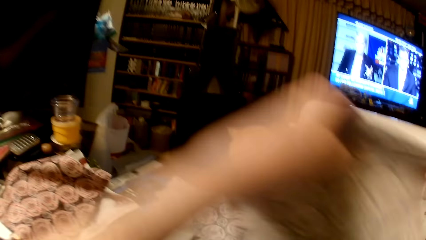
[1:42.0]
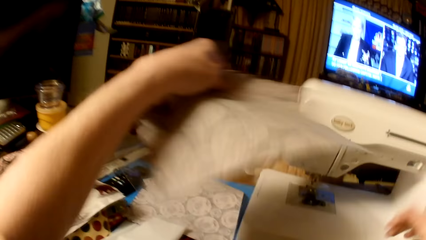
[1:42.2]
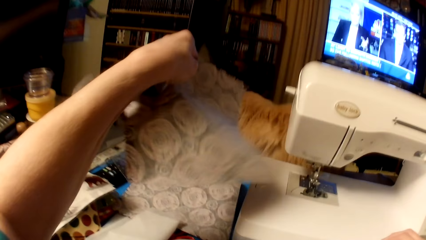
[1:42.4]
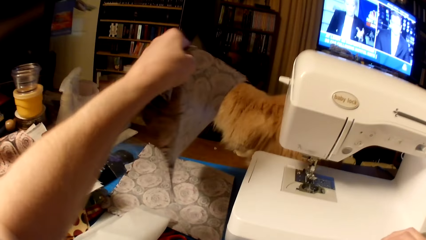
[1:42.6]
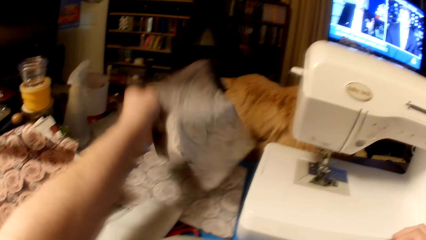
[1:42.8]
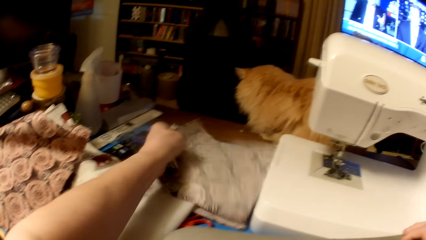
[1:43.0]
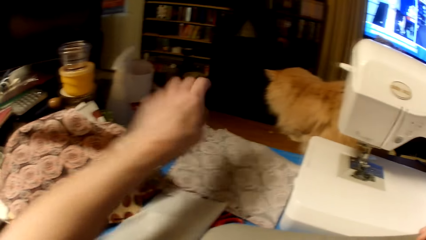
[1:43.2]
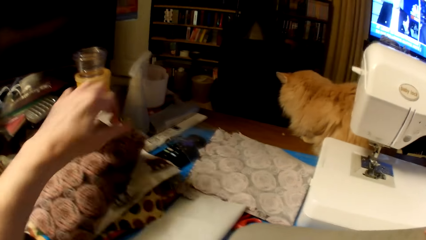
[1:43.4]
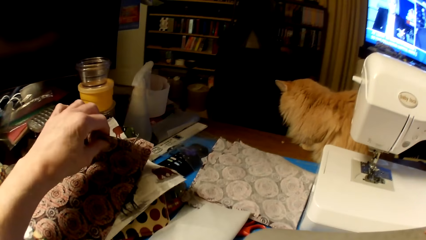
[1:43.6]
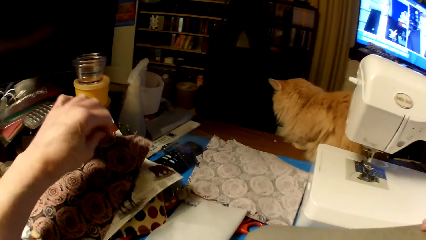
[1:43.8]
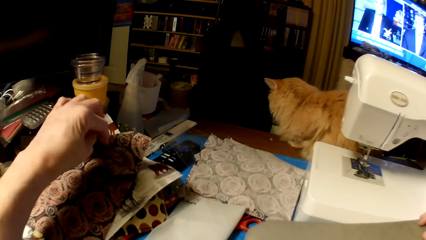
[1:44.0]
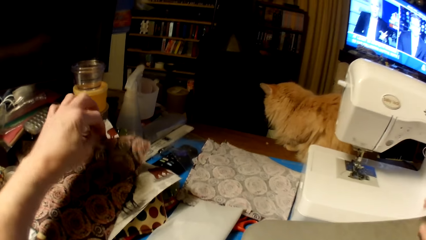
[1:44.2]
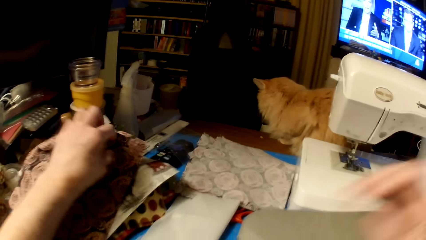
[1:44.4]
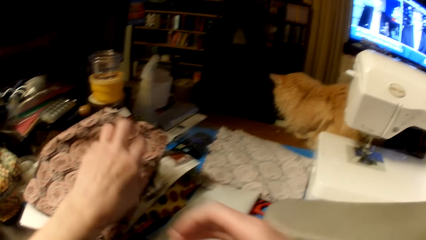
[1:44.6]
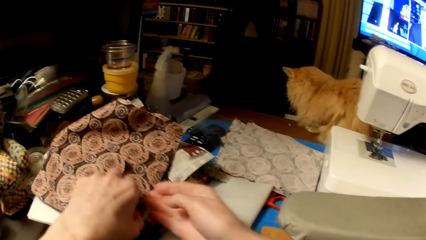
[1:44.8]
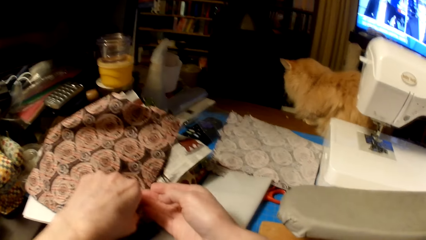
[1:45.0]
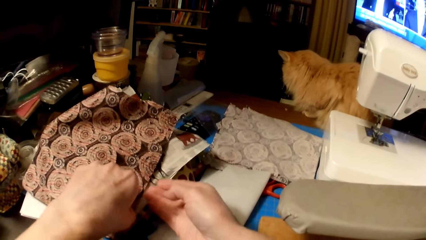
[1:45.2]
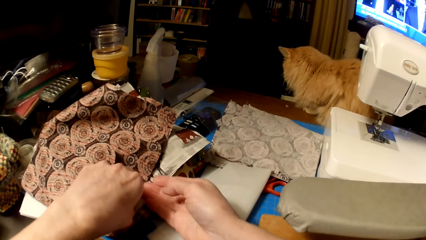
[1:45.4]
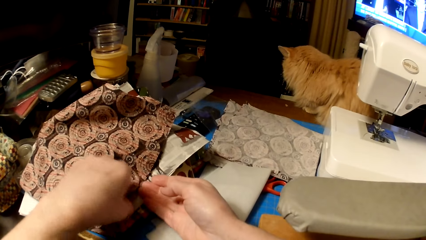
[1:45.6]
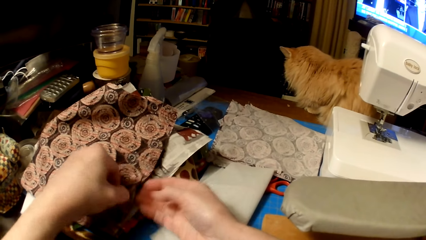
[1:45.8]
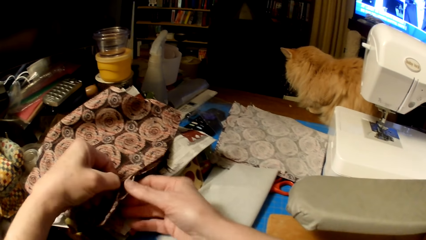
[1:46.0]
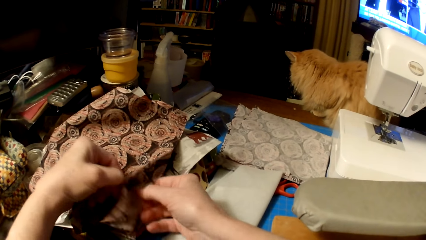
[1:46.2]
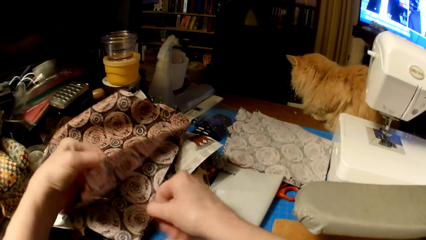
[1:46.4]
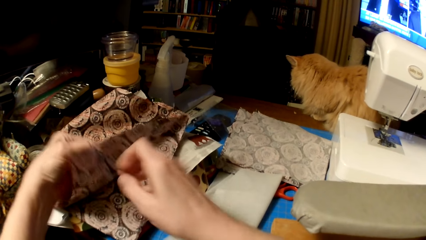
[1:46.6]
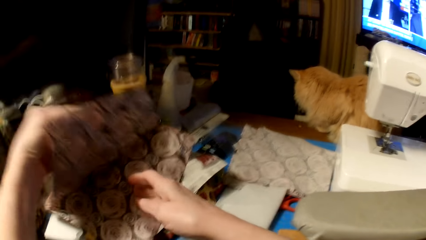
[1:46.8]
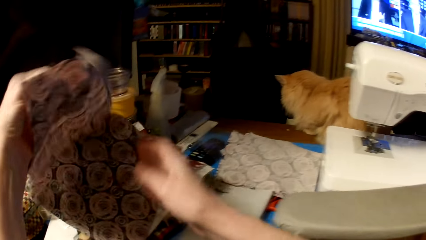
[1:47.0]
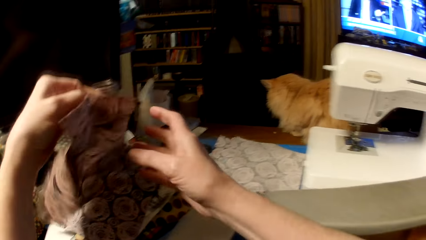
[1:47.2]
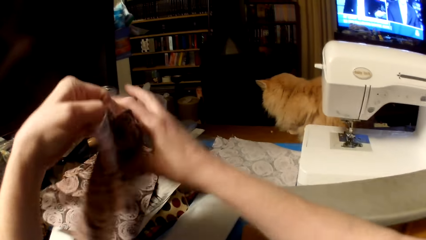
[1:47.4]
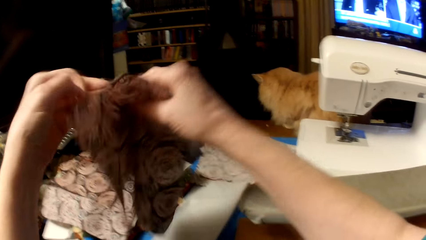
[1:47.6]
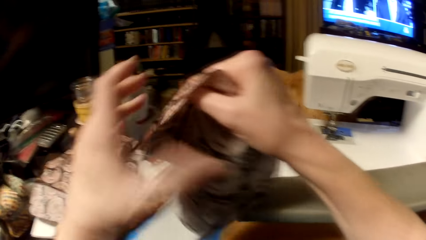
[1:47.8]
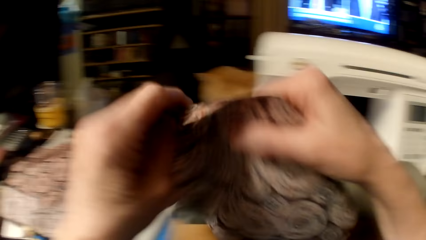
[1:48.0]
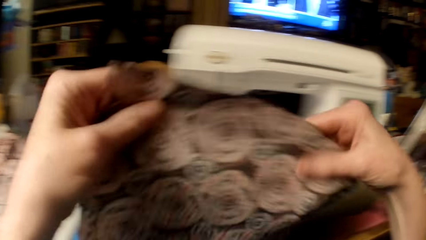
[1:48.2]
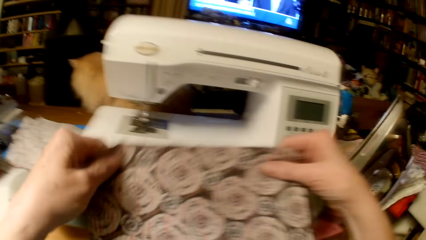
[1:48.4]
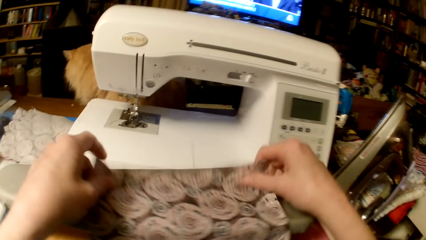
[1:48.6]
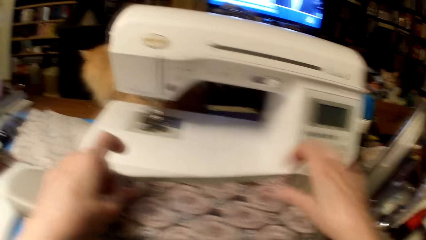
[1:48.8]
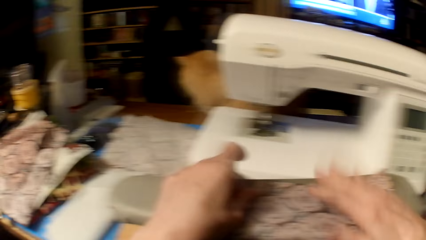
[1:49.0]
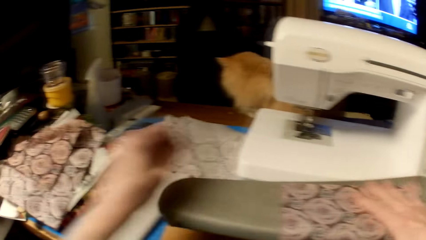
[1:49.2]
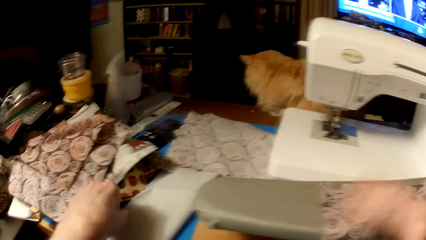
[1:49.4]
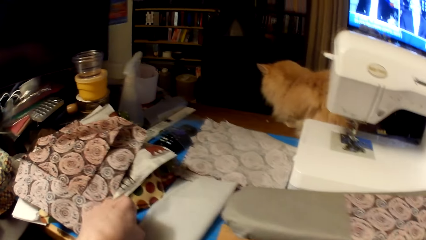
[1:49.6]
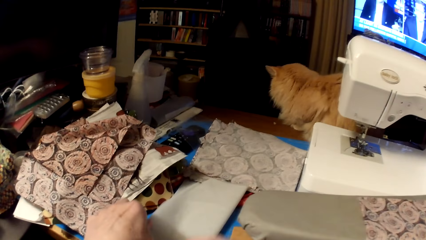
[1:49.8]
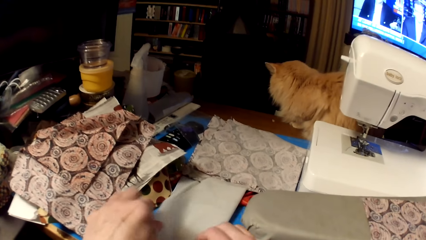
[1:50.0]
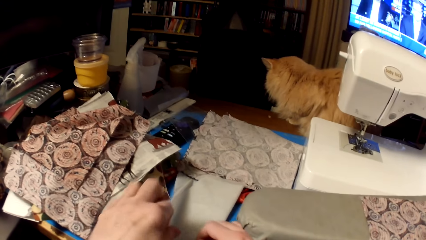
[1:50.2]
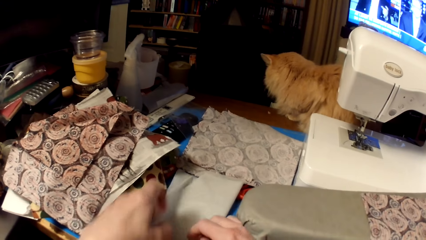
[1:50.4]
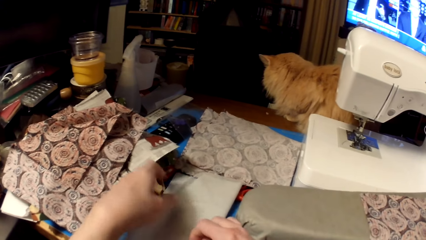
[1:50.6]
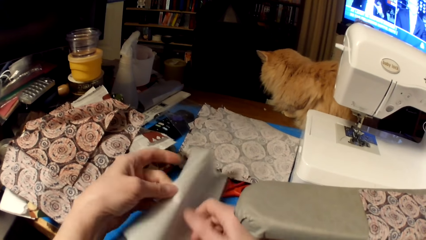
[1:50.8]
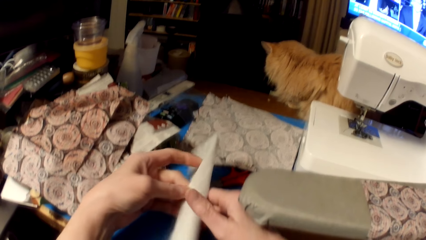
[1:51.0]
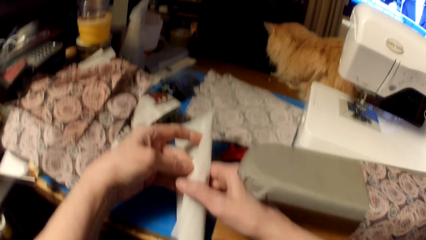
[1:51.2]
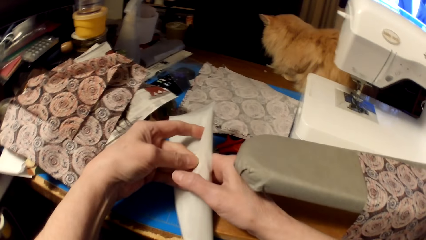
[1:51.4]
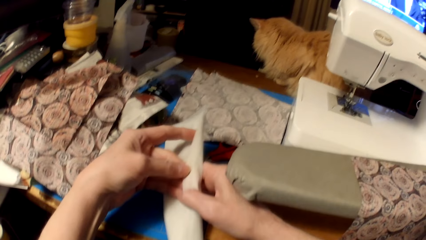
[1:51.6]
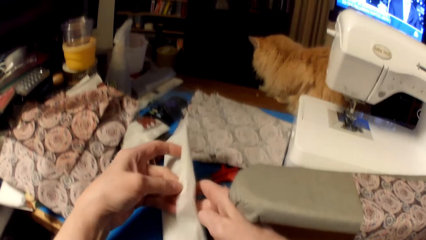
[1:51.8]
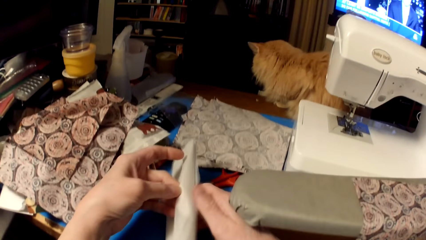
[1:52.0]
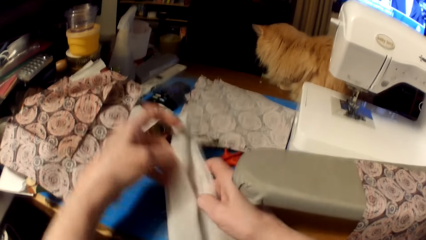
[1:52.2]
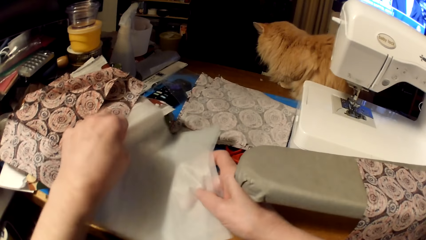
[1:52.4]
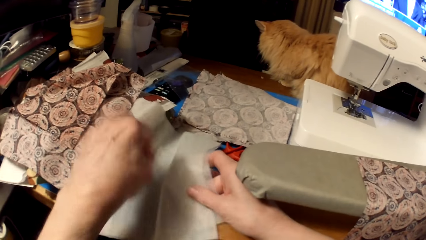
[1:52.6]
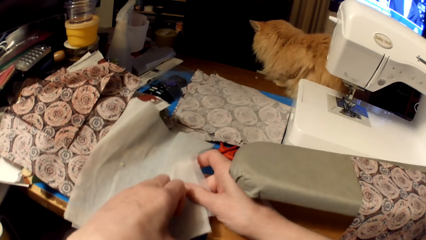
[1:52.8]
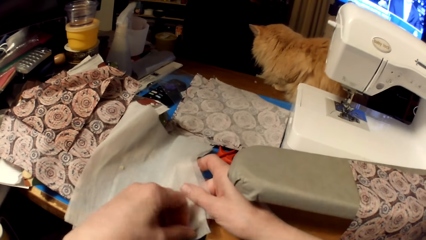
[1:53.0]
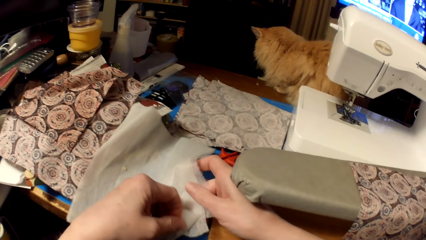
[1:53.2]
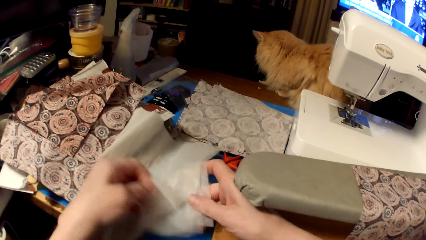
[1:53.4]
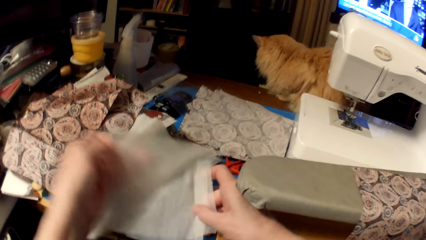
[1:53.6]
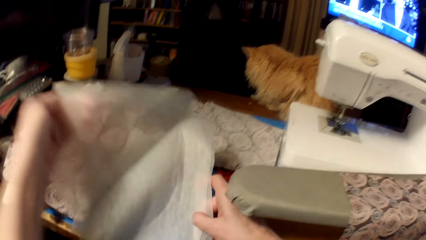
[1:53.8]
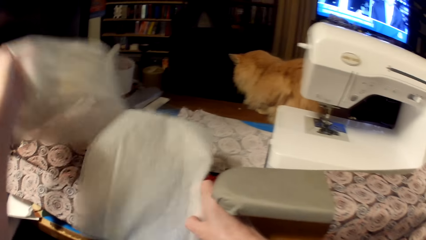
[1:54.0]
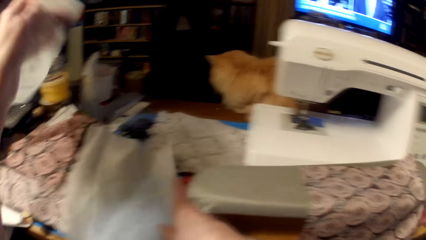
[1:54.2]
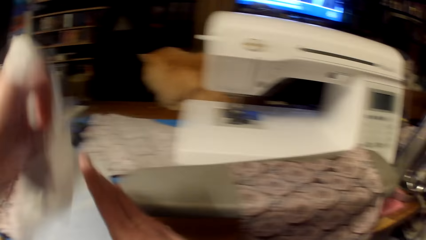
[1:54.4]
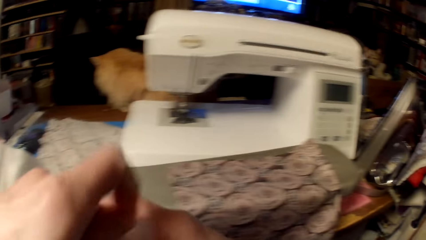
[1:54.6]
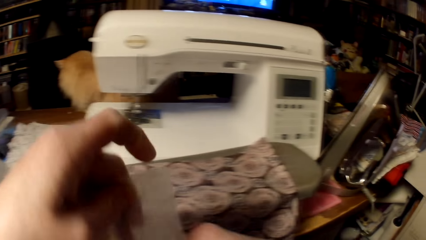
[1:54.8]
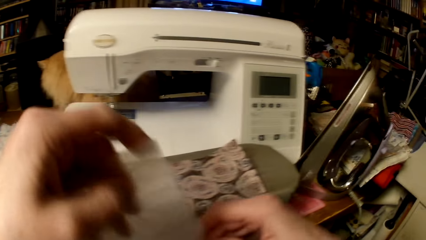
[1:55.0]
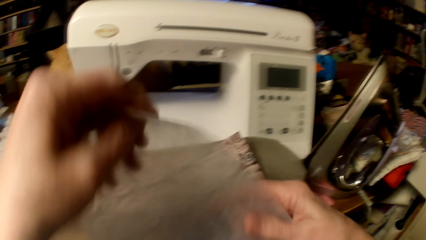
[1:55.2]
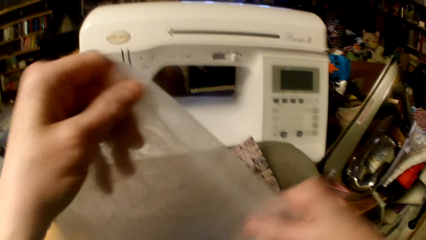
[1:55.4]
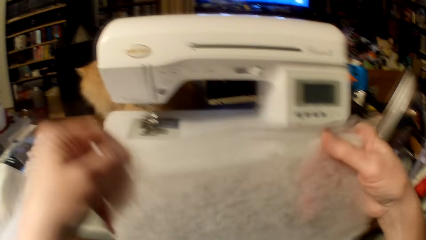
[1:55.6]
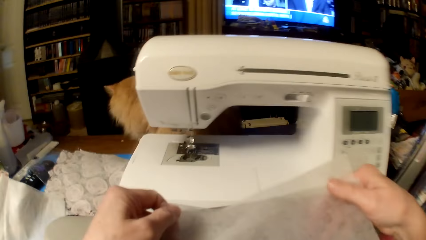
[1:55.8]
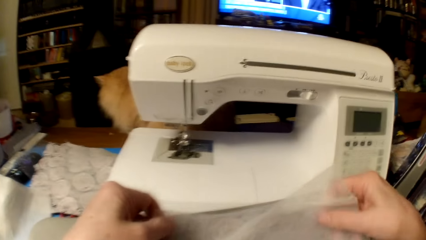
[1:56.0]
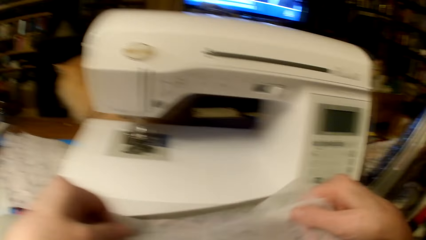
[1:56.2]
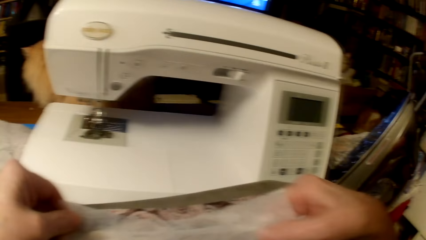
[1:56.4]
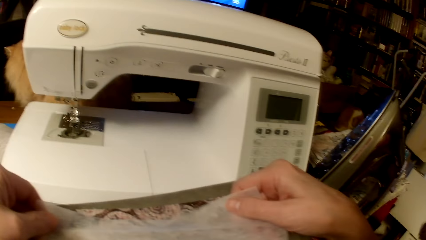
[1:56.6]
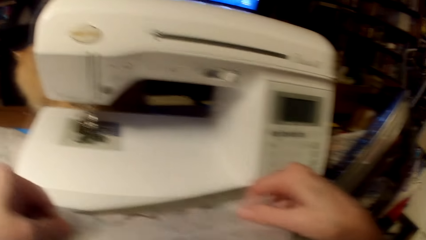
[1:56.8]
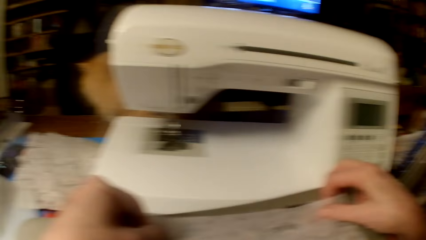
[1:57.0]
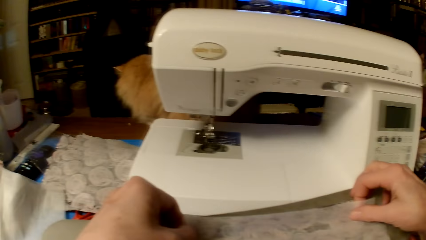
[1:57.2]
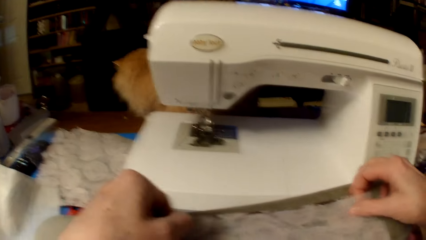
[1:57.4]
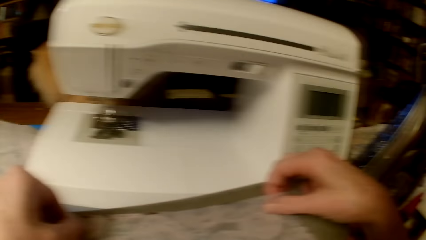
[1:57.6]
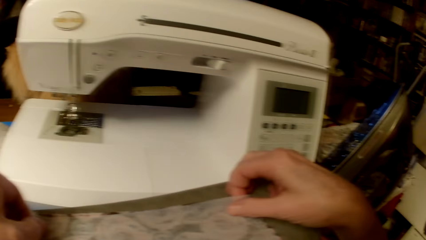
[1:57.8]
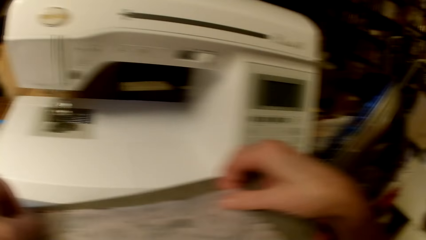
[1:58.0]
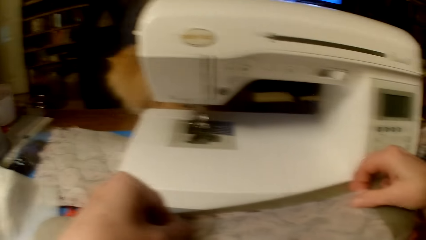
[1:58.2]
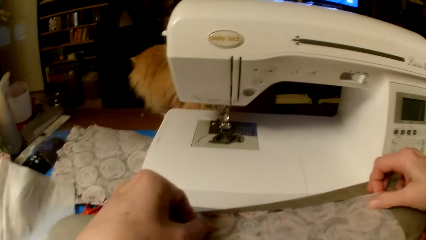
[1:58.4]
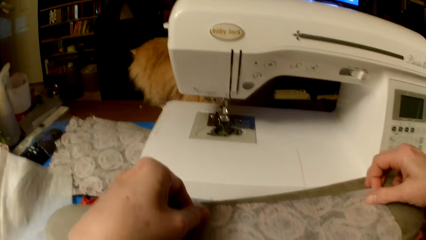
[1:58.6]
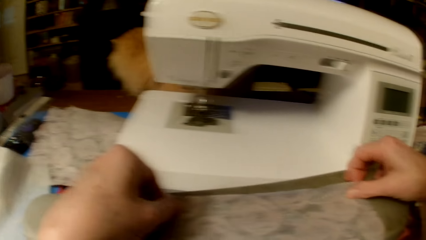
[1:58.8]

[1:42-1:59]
The camera wearer lifts the cloth, and puts the piece of cloth and the fabric on the table. They pick another piece of cloth. They put the piece of cloth on the ironing board. They pick a sheer fabric. They lift the fabrics, unfold the fabrics, and pick a fabric. They put the fabric on the piece of cloth.
